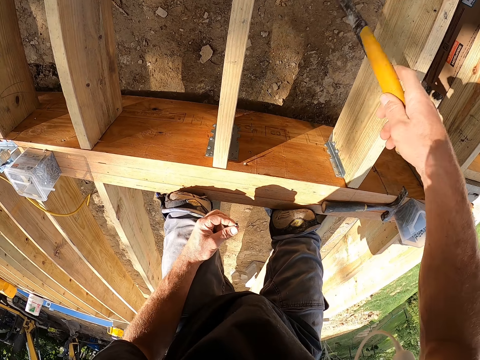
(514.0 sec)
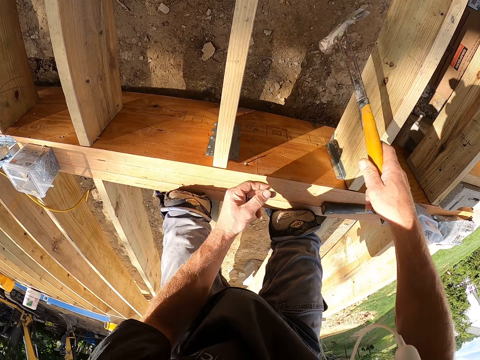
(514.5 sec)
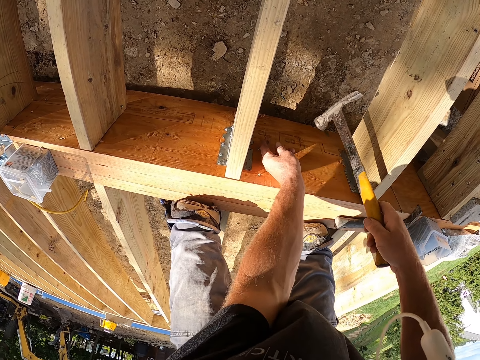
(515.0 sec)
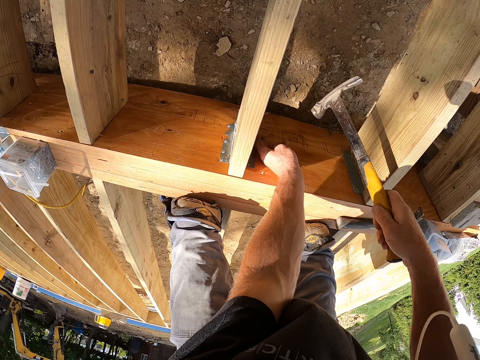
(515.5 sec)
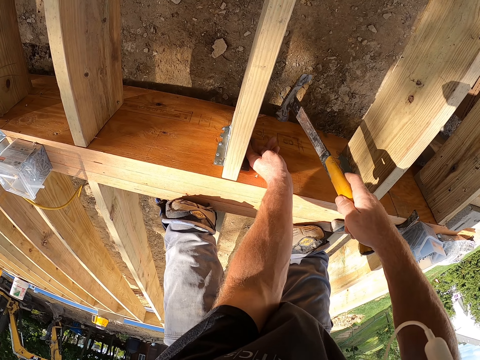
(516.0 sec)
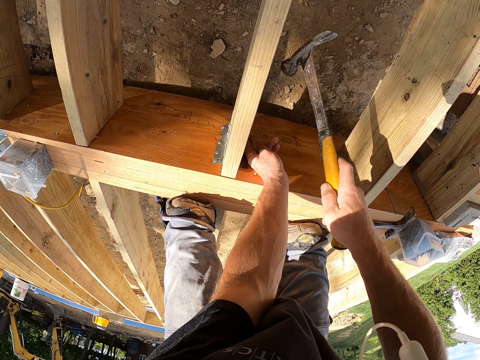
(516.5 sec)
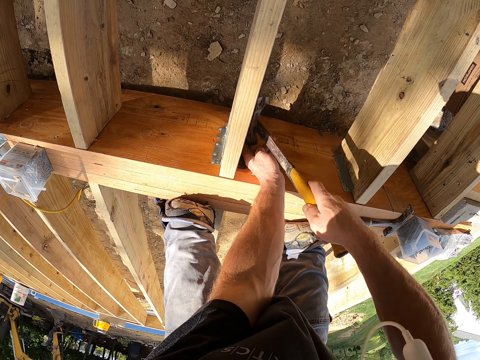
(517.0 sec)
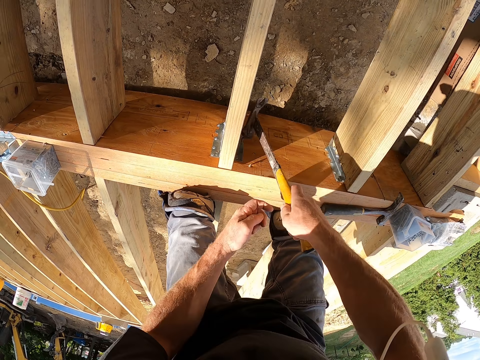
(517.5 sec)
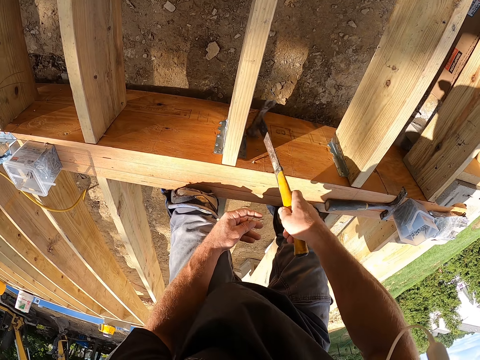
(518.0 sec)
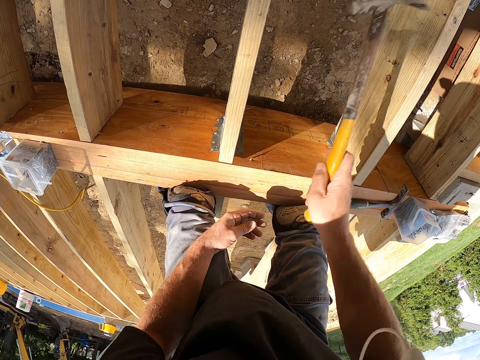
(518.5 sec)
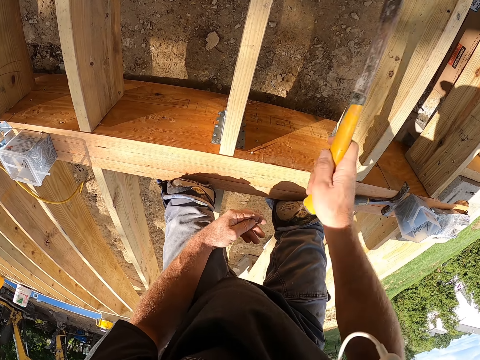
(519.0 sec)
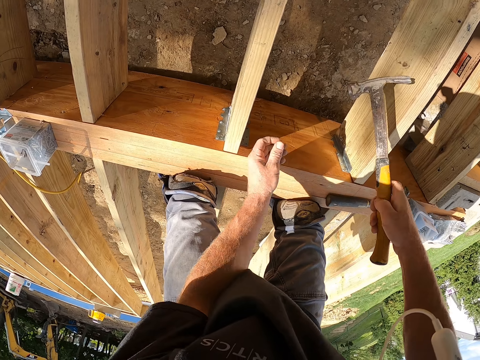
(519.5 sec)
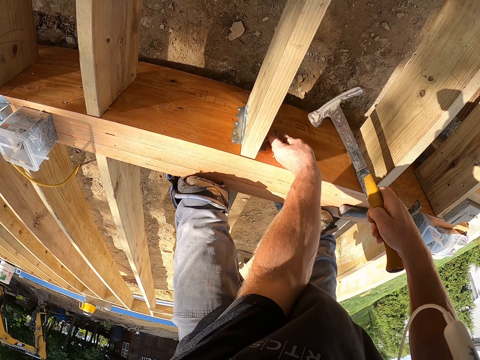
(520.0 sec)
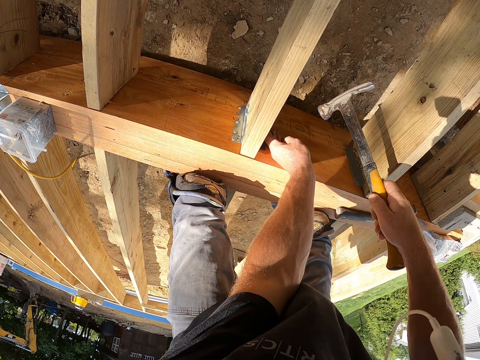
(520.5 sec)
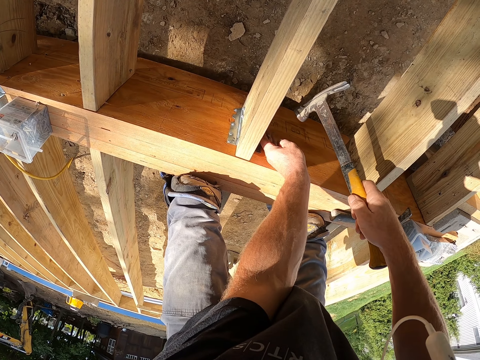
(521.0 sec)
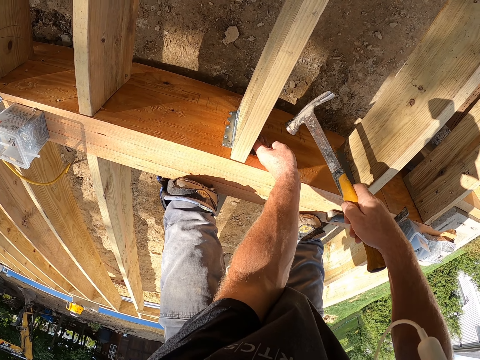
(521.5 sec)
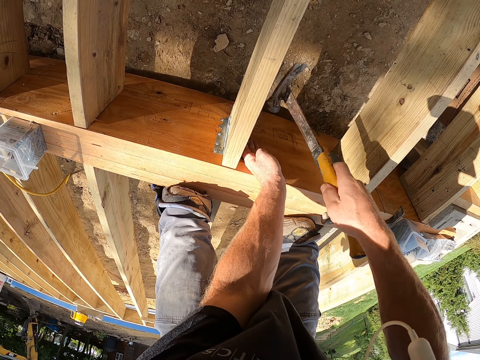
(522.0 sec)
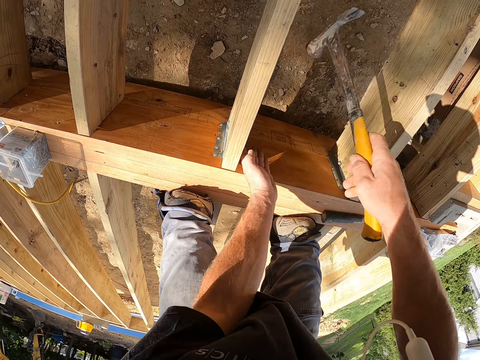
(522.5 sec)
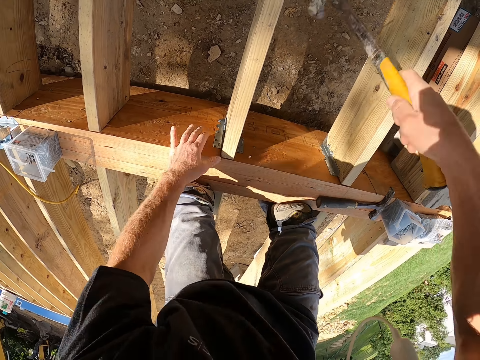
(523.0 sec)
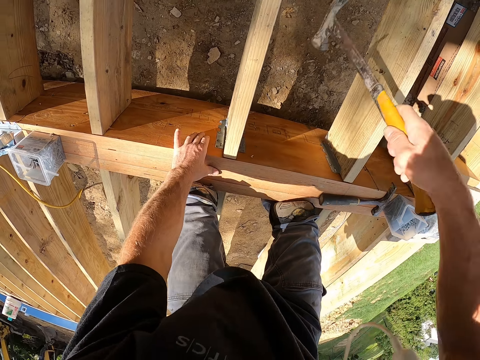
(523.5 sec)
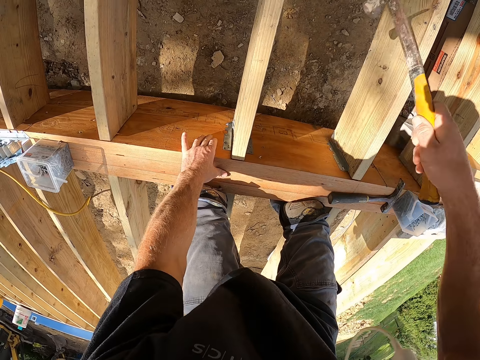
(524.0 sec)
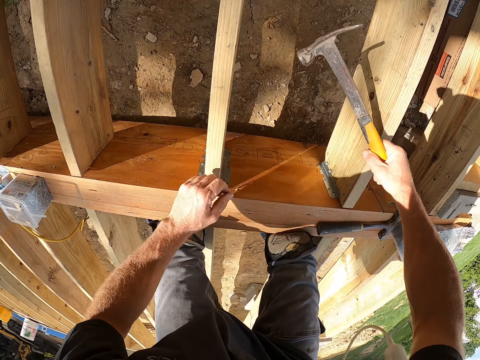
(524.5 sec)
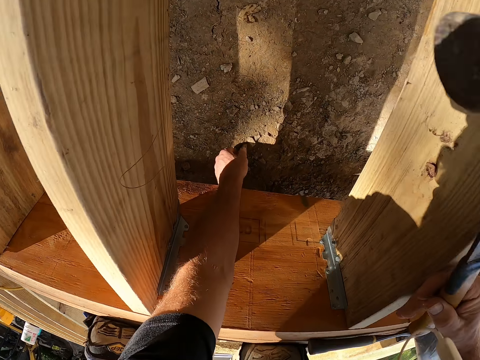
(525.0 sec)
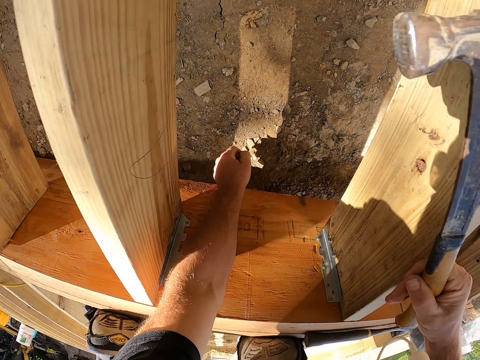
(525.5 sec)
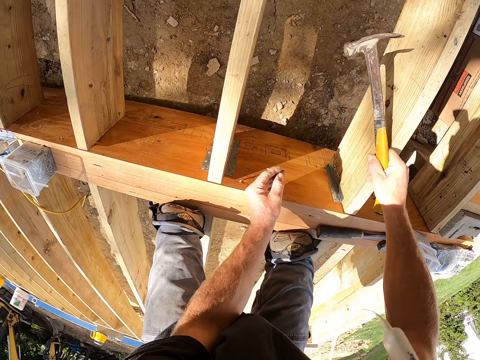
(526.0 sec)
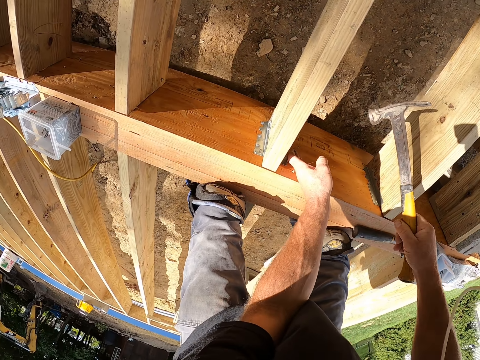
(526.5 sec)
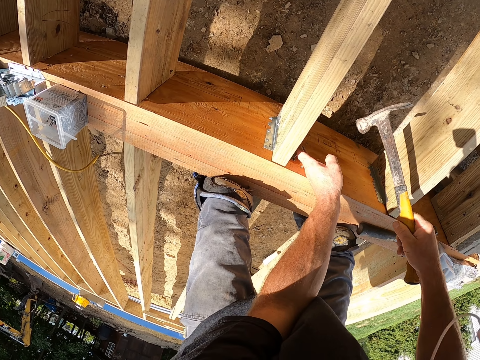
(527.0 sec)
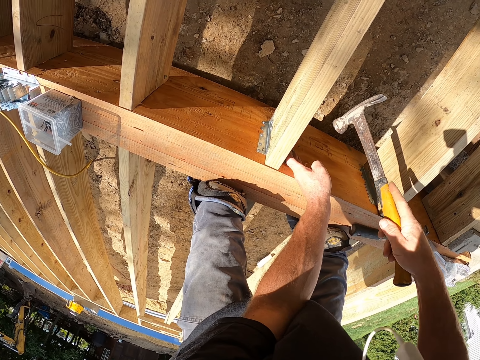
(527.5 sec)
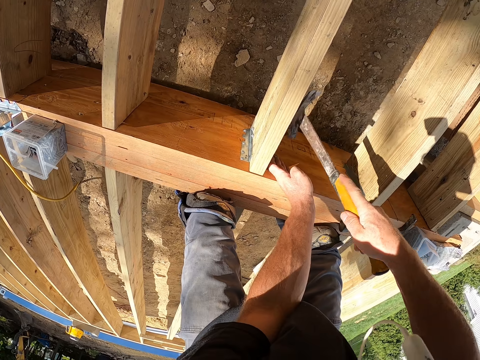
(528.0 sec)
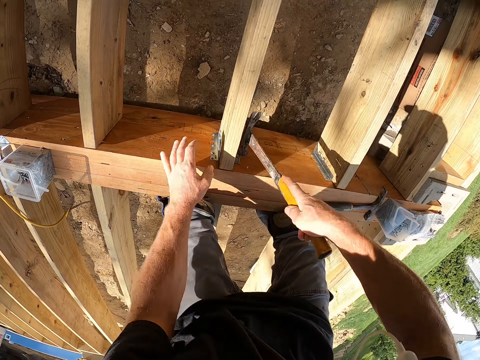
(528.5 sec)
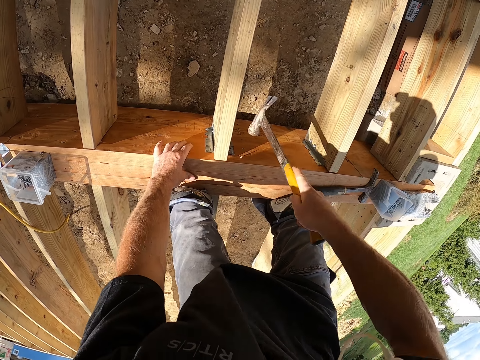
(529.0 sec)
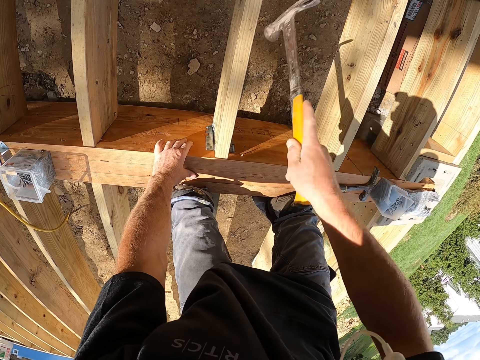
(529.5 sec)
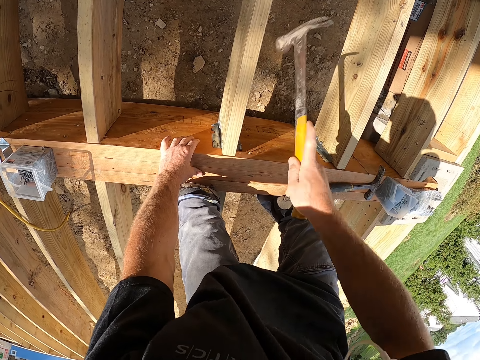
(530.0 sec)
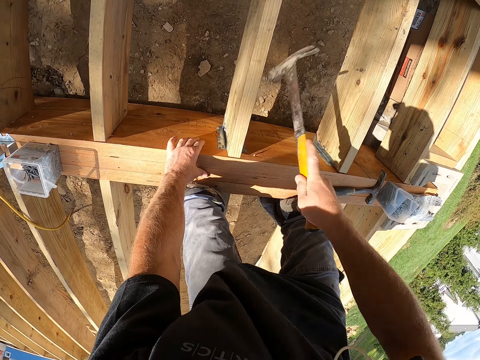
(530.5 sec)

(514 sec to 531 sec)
The camera wearer puts a nail against the wood. They strike the nail with a hammer. They put a nail against the wood. They strike the nail with the hammer. They pick a nail off the ground. They put the nail against the wood. They strike the nail with the hammer on the timber.

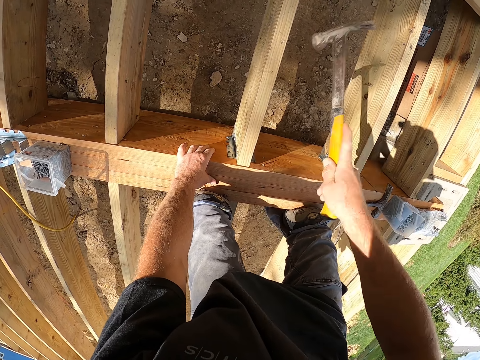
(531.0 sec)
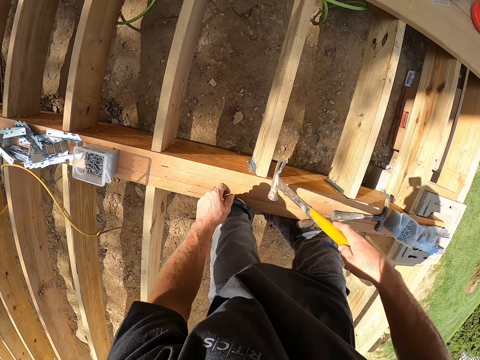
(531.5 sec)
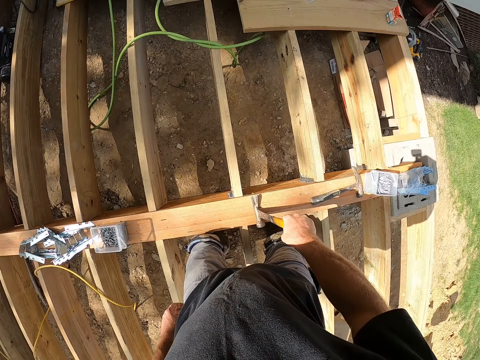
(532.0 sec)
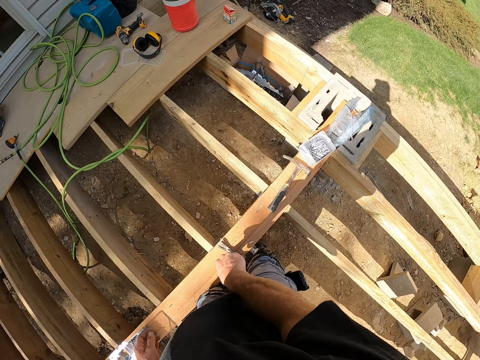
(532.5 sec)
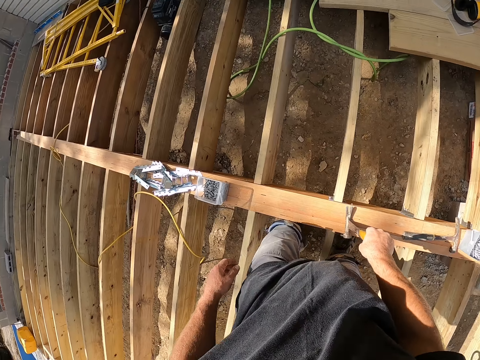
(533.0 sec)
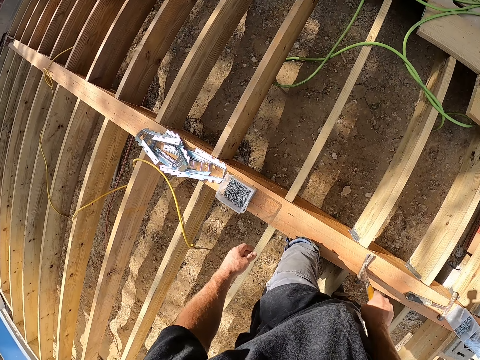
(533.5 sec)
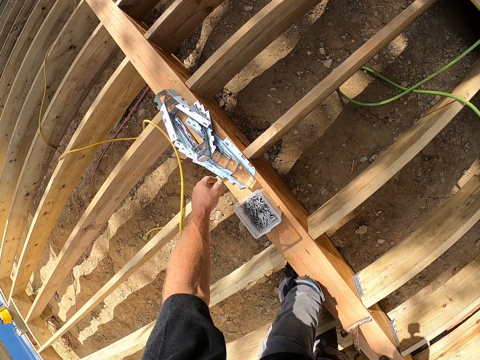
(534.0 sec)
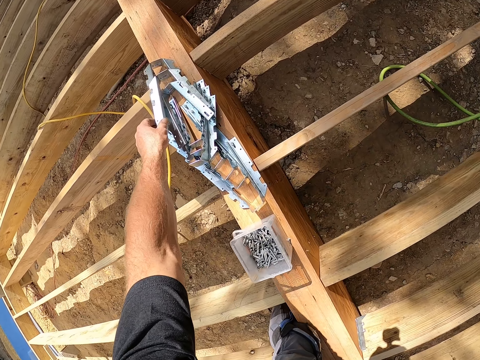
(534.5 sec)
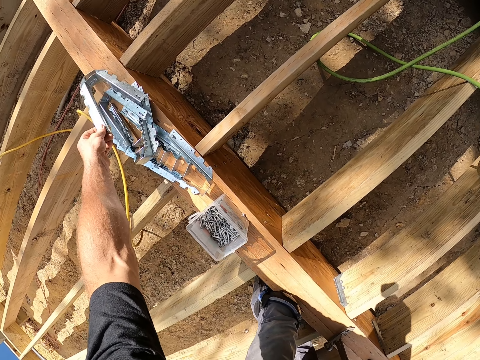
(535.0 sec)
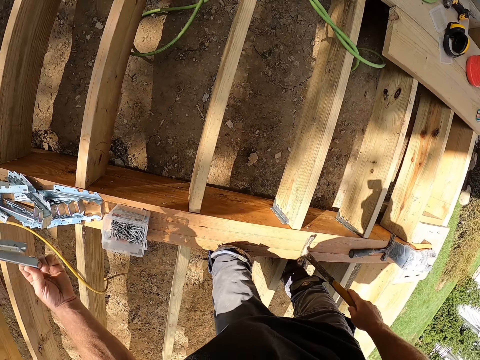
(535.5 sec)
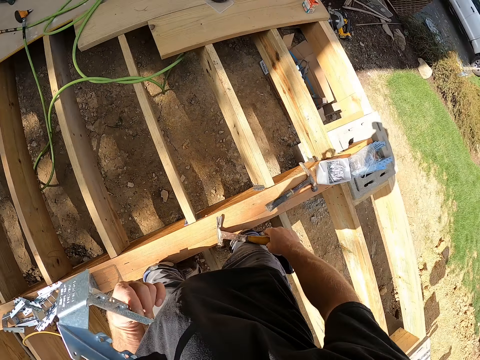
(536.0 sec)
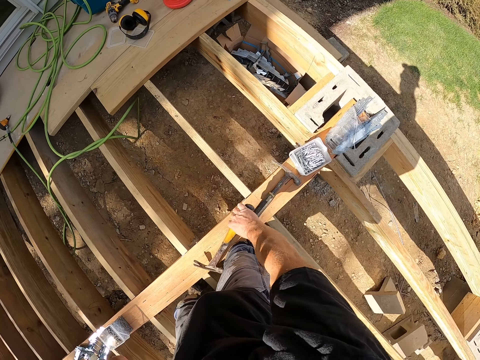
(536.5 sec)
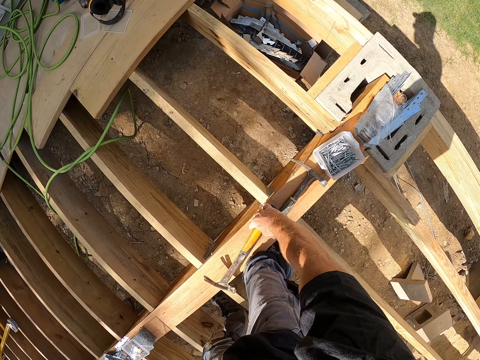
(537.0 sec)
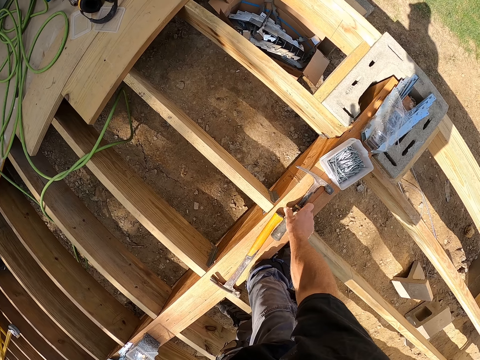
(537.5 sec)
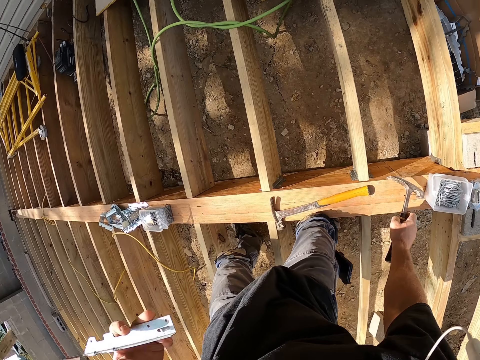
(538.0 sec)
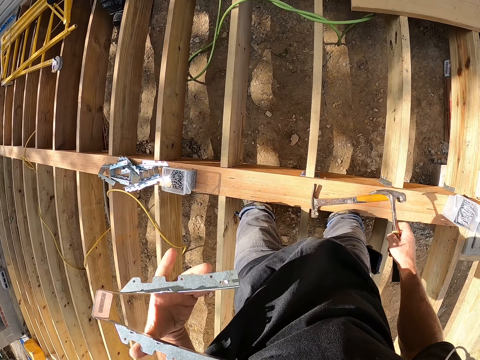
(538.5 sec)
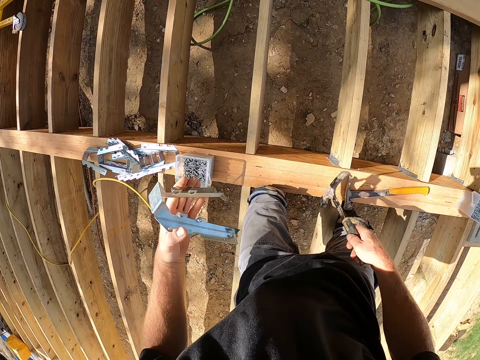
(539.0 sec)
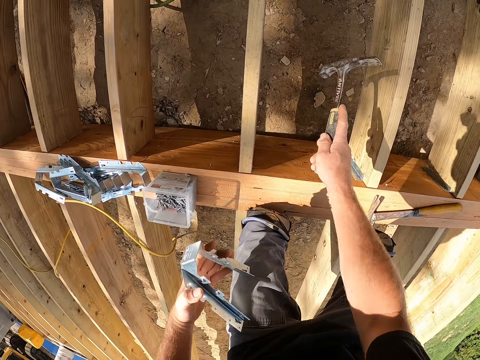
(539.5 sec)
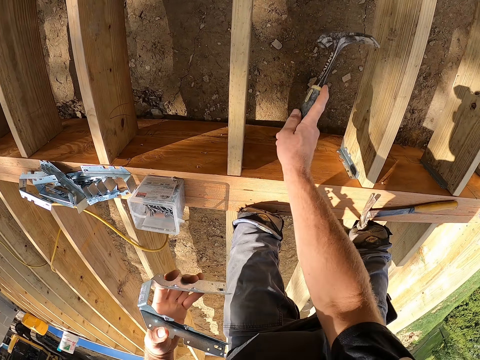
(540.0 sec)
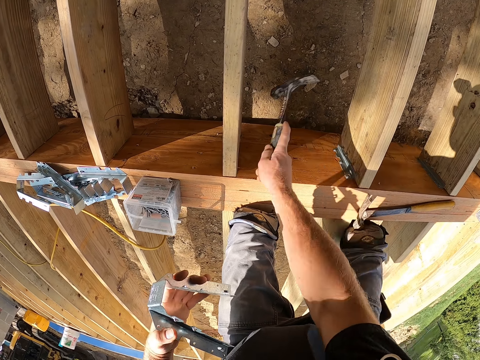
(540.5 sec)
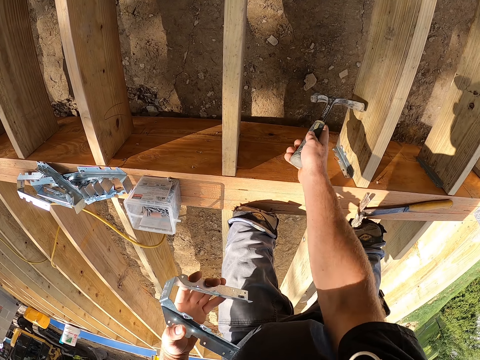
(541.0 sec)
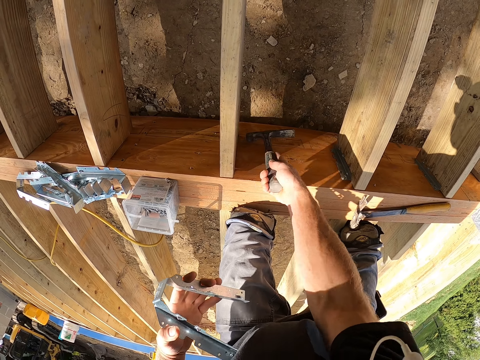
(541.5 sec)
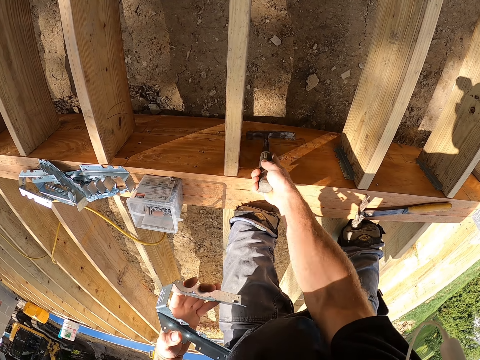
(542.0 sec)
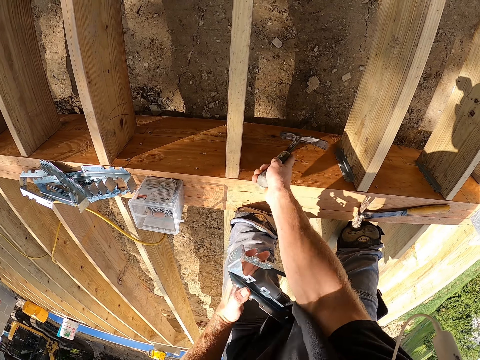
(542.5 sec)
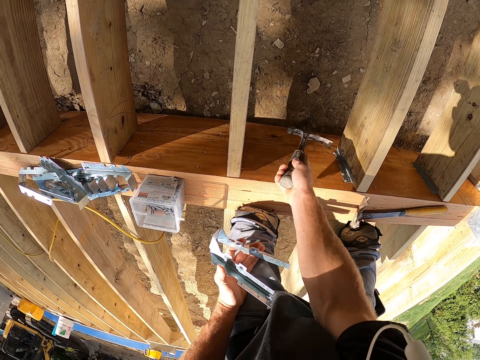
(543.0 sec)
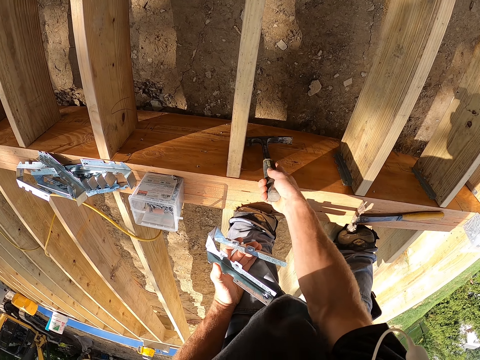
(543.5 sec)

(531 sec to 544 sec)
The camera wearer looks around the work area. They take the hinge. They drop the hammer and pick the hammer. They strike a nail with the hammer on the timber.
